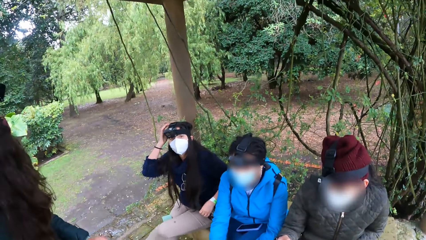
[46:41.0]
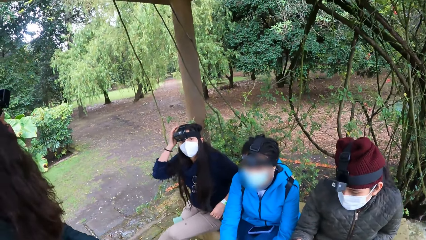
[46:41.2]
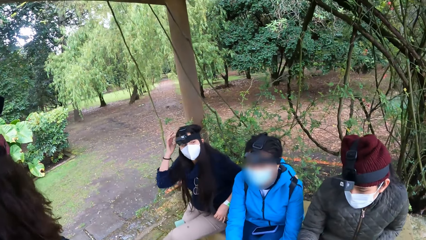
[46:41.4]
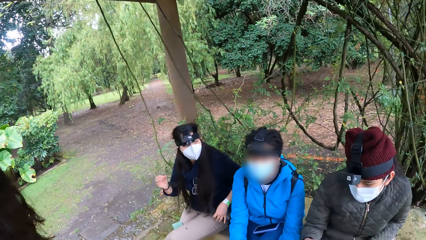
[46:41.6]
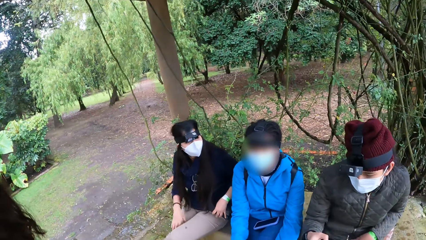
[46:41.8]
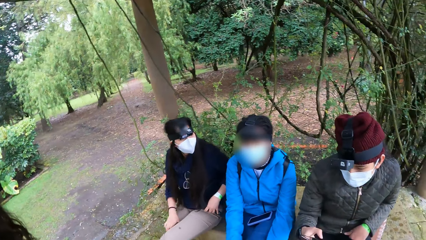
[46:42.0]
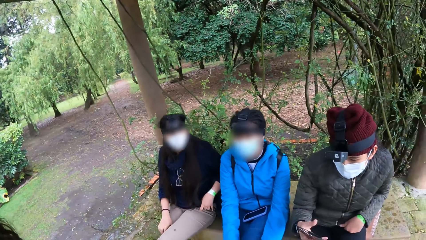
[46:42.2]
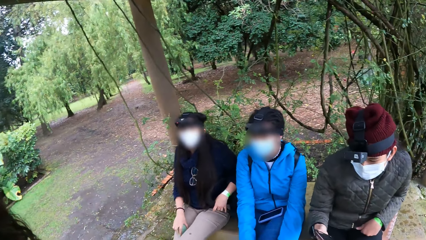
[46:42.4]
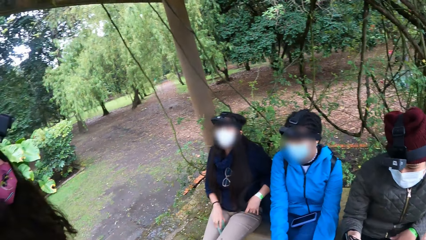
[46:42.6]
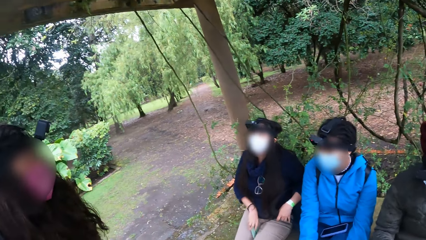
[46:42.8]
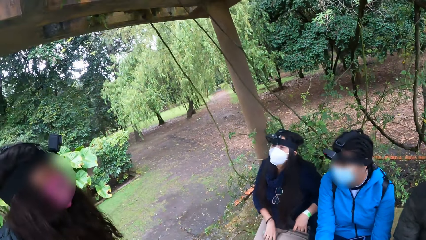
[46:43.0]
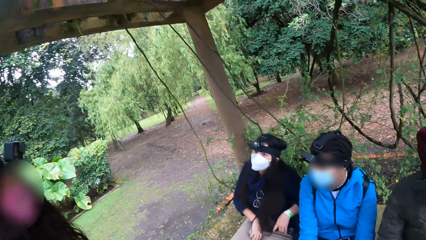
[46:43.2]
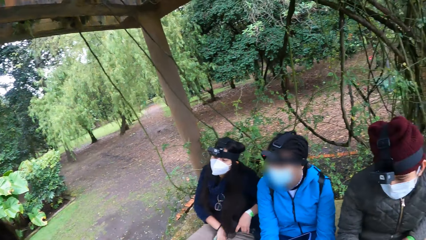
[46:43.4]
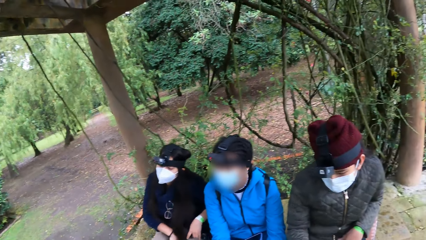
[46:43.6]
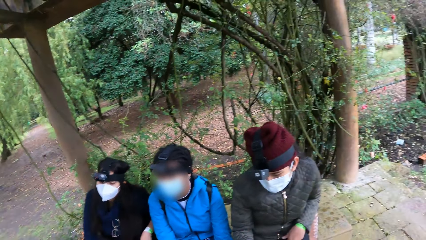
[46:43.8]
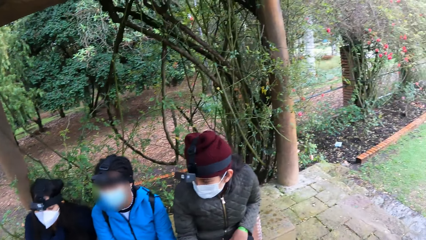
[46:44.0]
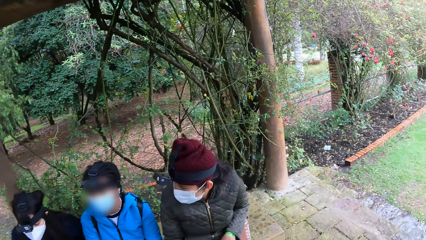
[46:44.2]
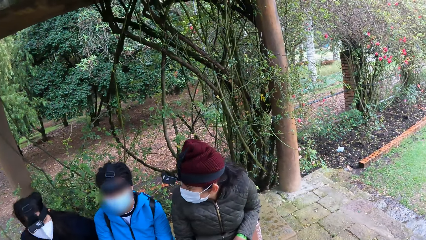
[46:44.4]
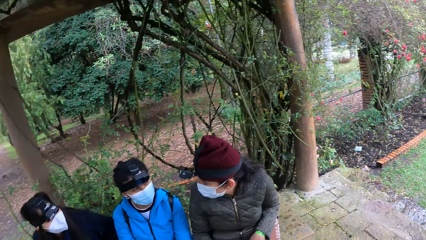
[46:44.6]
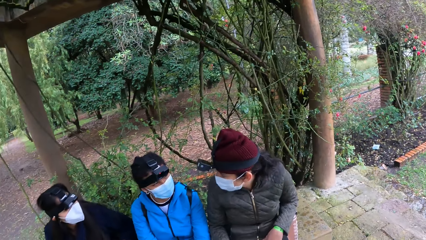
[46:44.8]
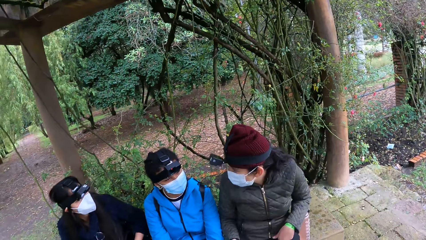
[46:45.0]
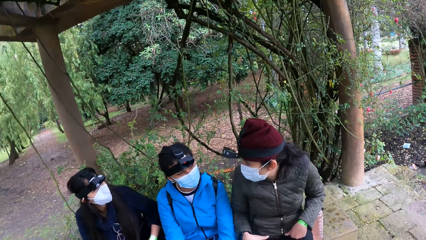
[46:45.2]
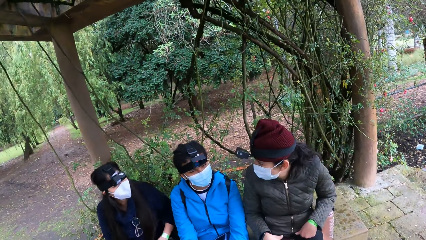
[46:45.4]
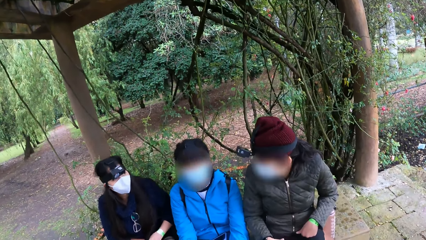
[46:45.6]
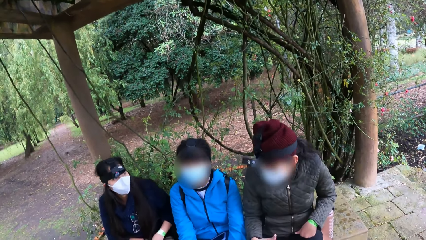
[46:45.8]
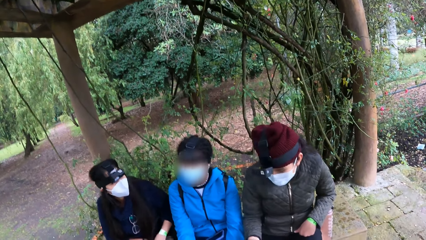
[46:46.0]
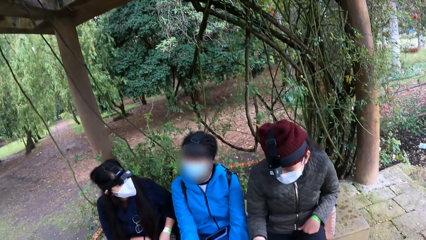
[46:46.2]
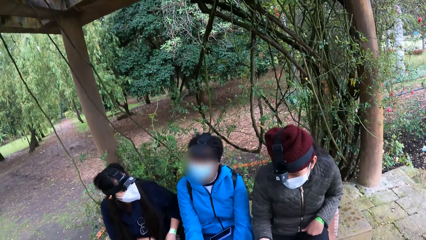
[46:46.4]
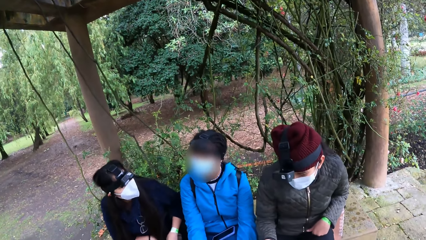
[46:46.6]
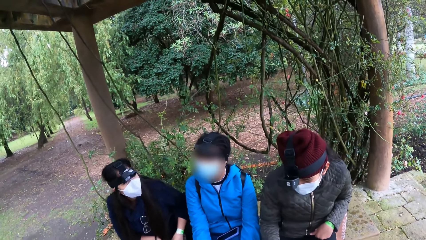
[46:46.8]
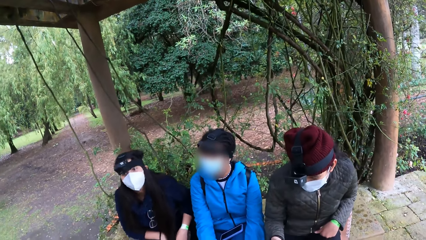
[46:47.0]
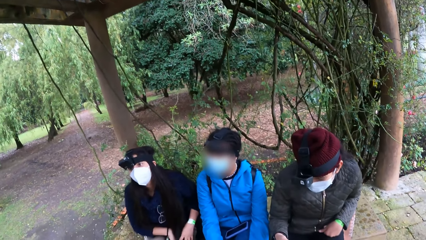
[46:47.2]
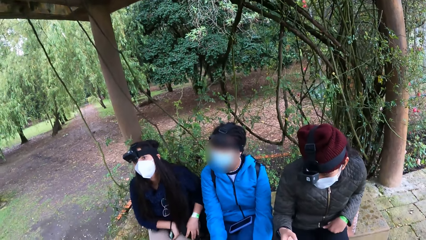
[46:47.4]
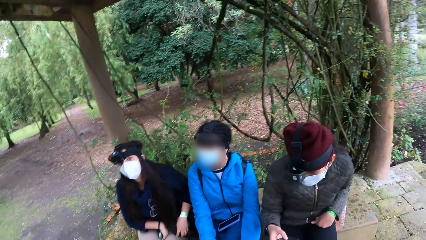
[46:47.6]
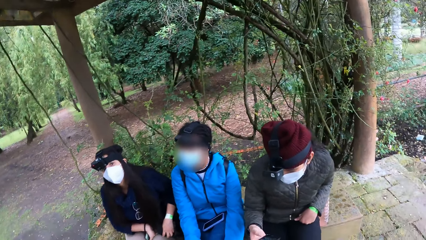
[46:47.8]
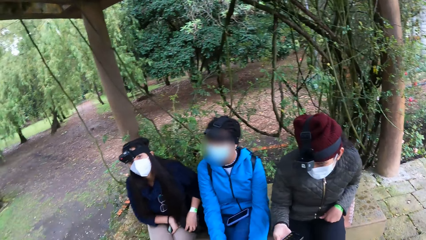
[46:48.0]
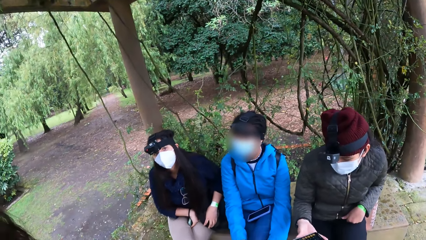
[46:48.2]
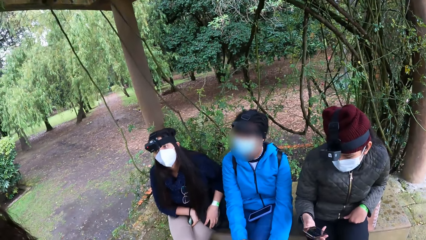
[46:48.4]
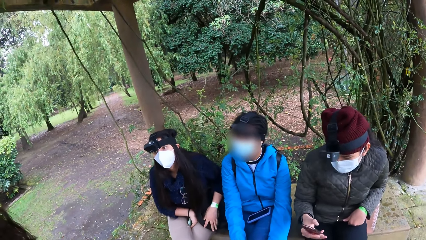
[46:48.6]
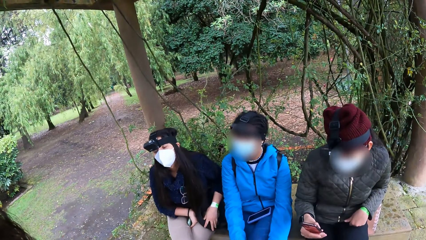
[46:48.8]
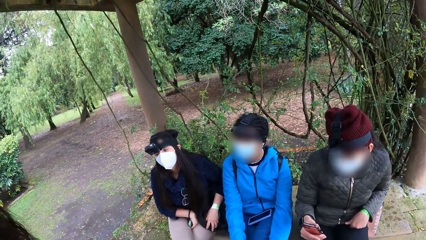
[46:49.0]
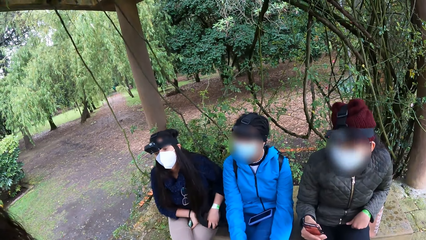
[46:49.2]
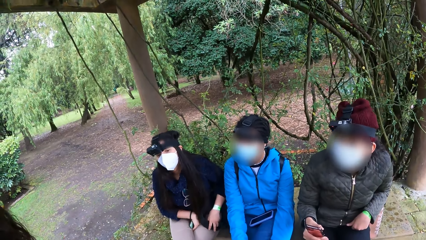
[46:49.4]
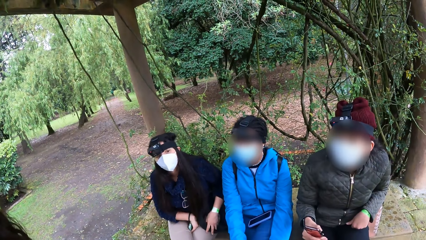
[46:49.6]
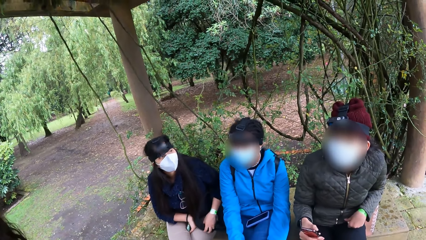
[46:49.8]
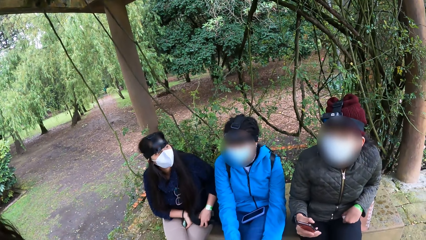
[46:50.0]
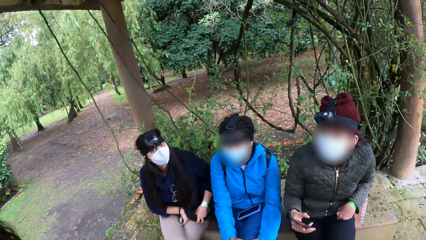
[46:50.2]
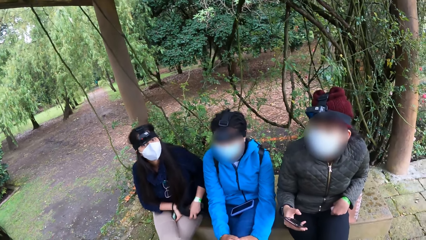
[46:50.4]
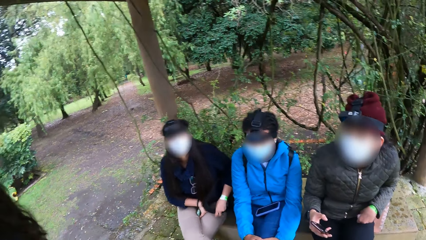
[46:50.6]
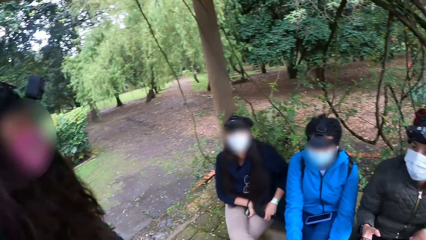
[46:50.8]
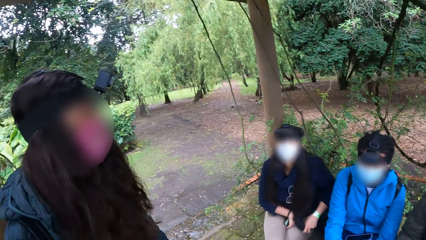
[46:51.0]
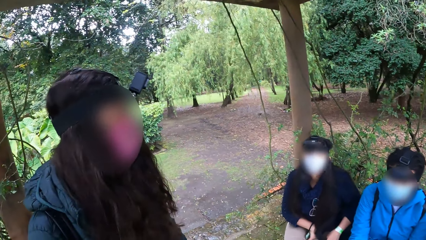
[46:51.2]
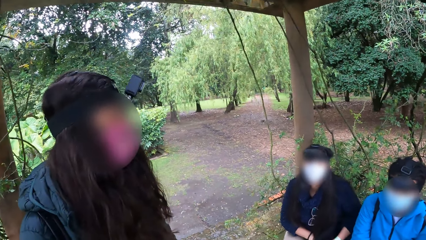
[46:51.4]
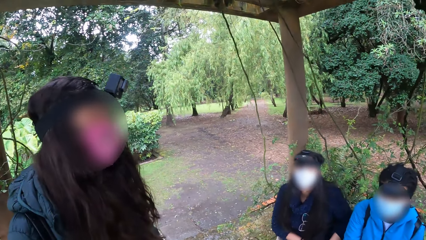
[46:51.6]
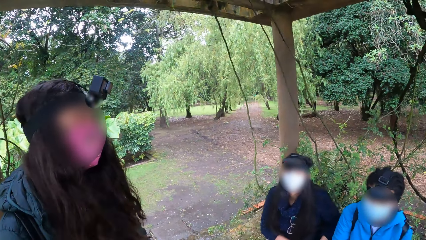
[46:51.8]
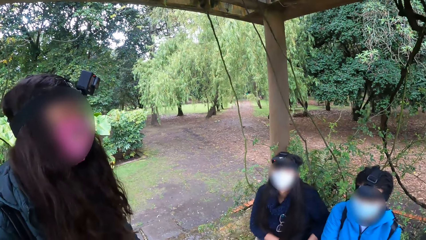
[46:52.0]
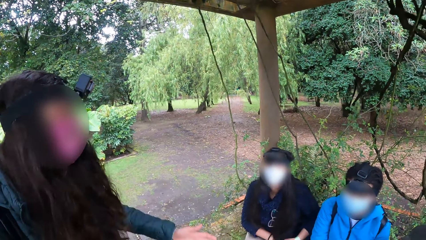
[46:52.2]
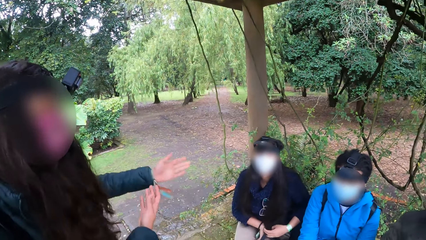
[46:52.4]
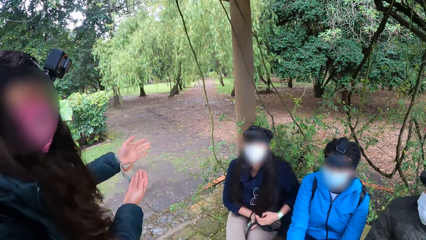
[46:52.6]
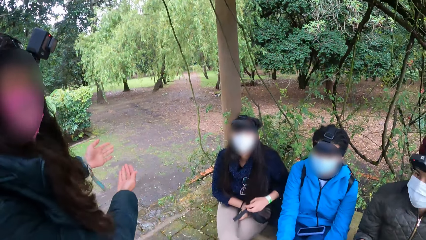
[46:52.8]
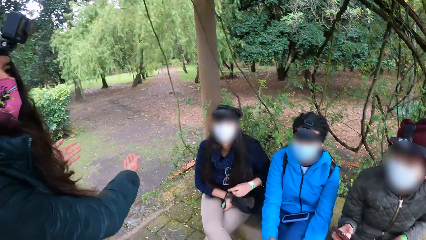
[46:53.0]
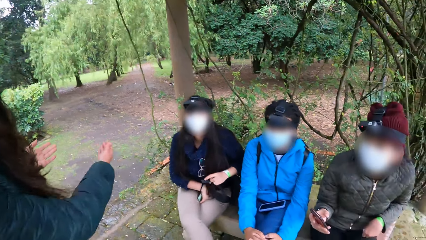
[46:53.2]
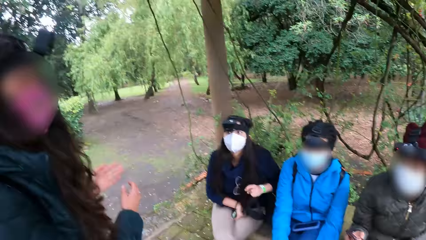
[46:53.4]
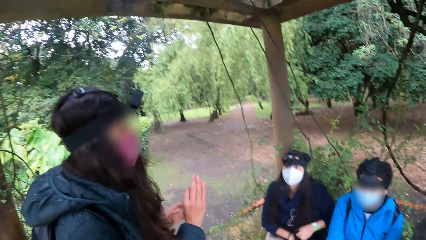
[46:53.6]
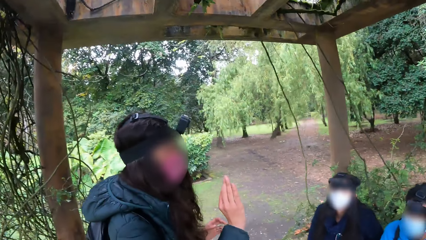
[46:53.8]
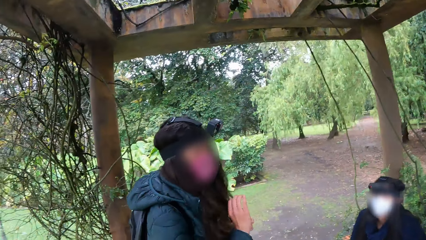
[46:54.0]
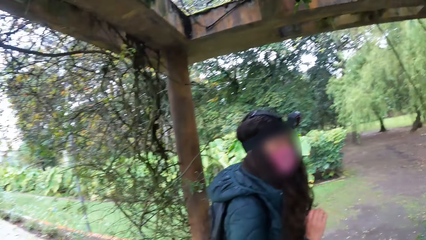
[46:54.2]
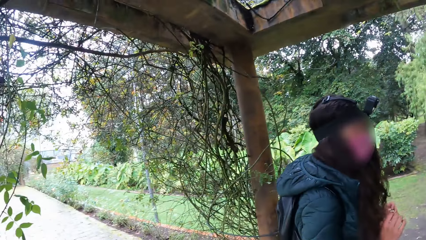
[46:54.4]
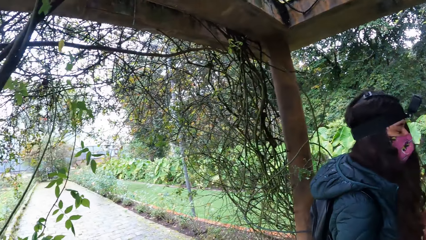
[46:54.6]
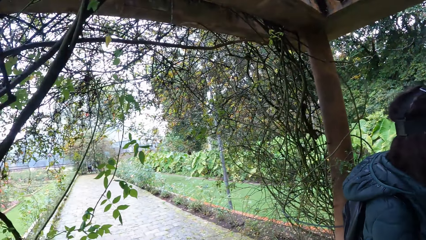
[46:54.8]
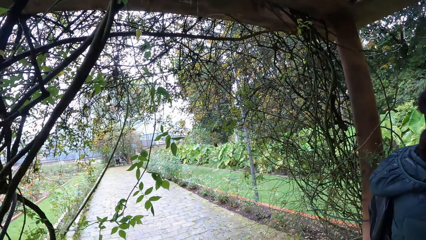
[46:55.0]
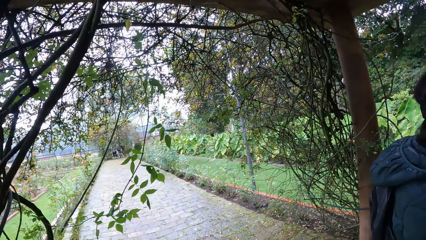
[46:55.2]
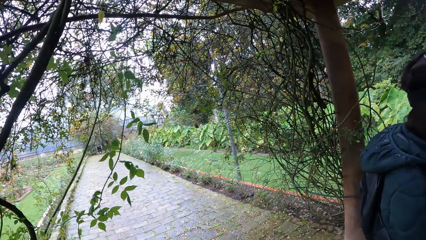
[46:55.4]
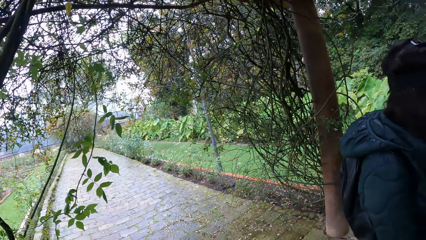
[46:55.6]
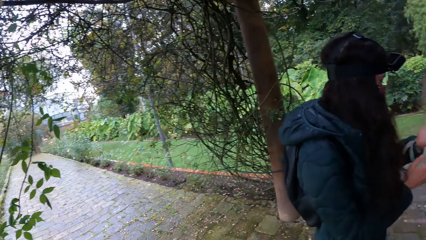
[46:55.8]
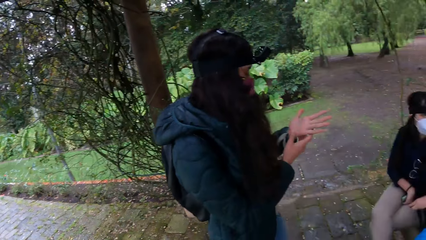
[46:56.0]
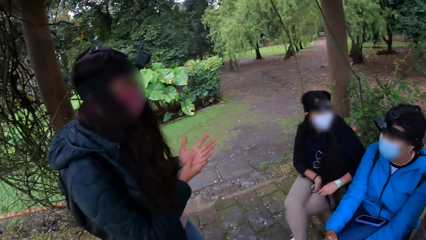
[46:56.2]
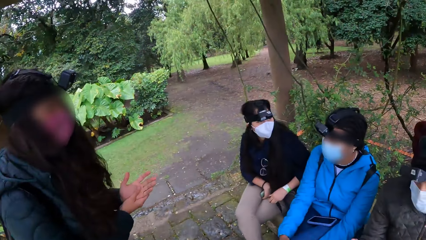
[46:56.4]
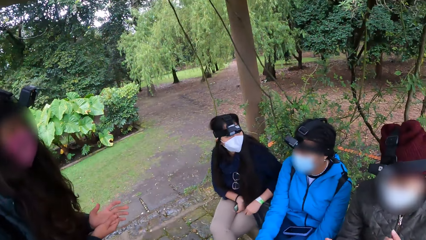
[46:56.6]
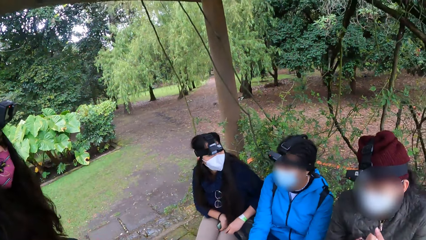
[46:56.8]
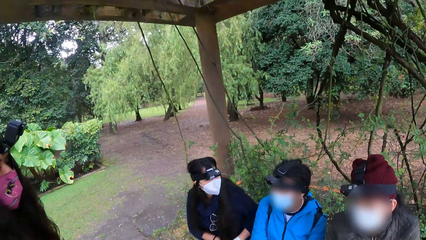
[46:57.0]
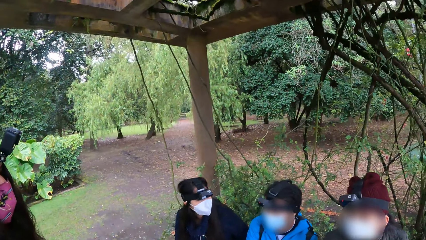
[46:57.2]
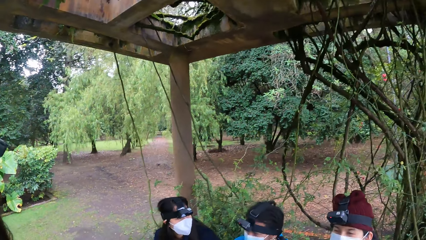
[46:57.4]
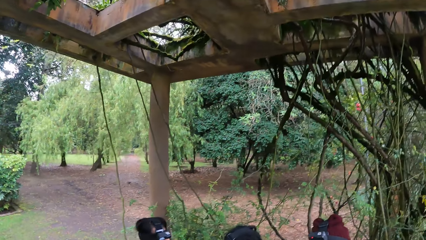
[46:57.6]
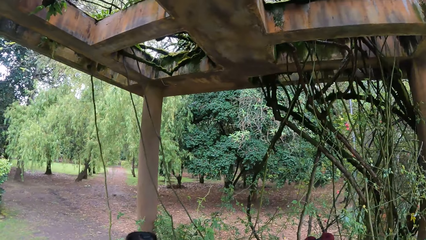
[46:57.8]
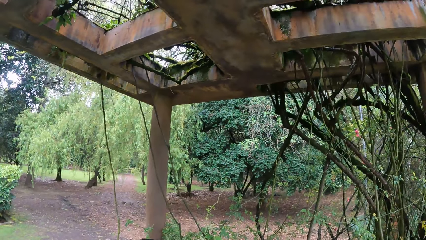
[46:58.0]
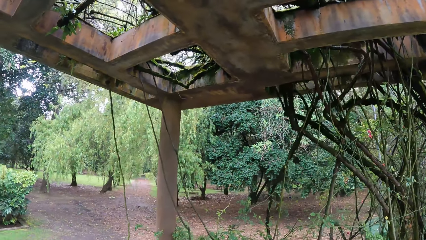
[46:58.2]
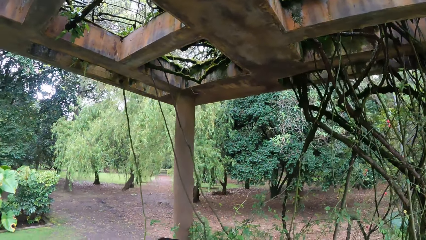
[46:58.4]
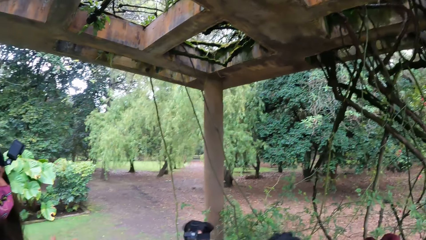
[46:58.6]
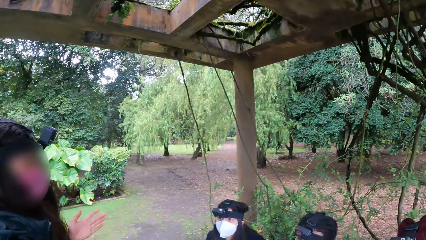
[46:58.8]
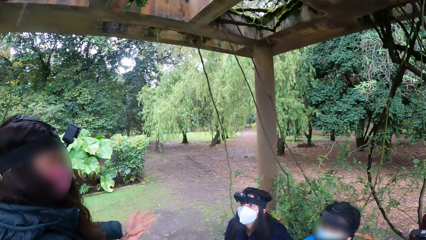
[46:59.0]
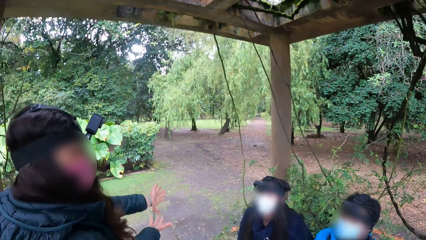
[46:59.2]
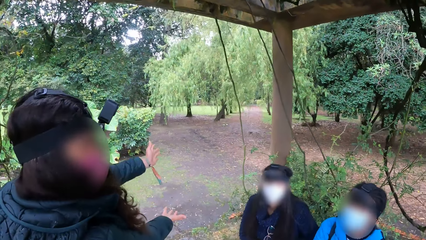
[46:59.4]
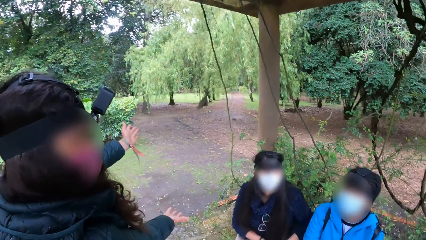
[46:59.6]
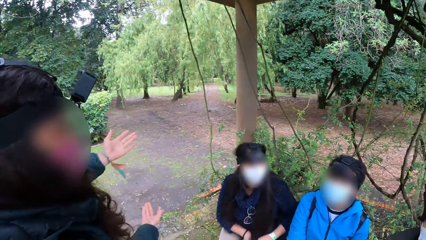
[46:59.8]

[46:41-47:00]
The woman operates the phone with her right hand. The camera wearer looks around. Another woman interacts with the camera wearer.
